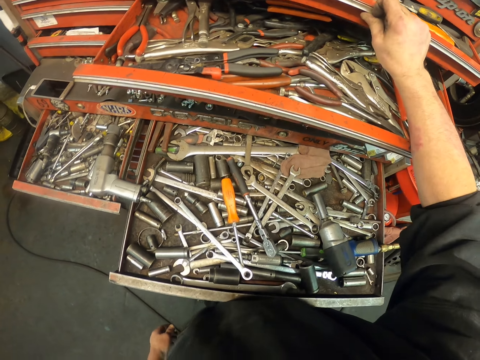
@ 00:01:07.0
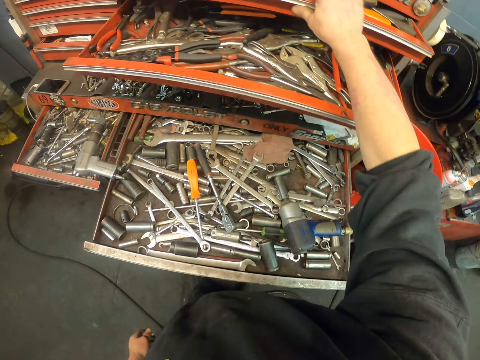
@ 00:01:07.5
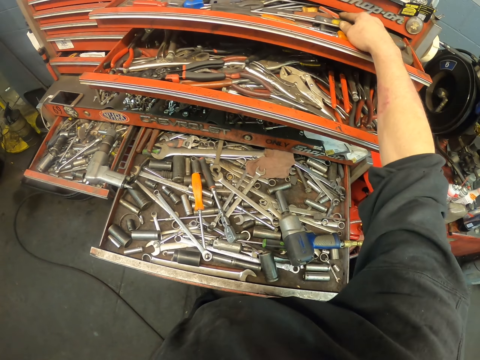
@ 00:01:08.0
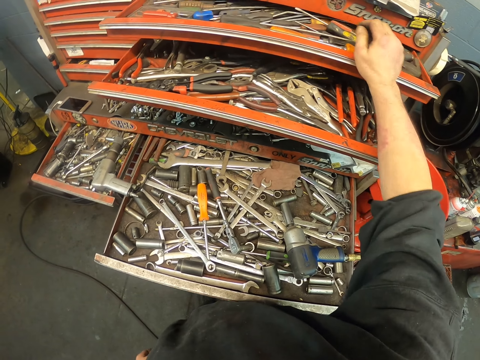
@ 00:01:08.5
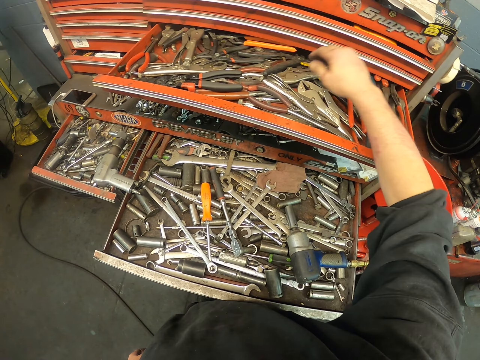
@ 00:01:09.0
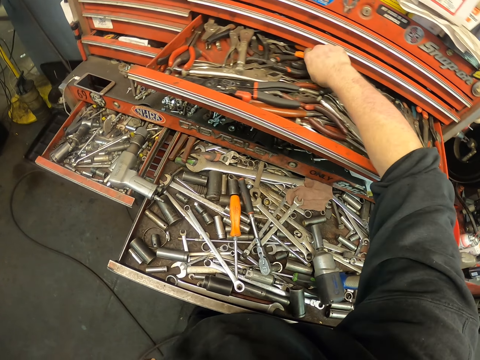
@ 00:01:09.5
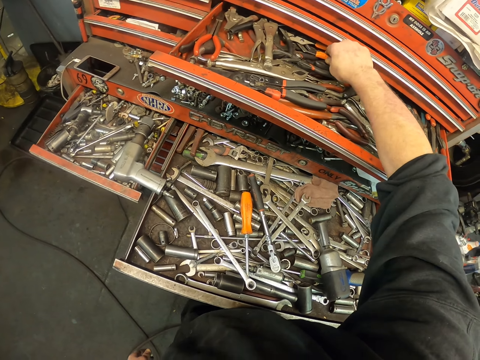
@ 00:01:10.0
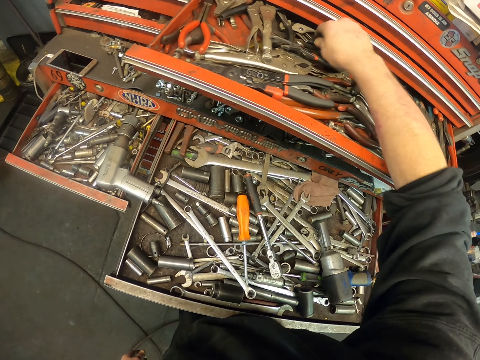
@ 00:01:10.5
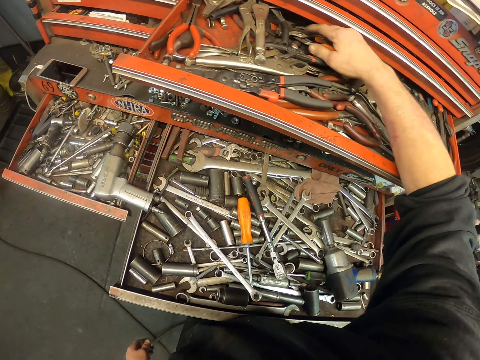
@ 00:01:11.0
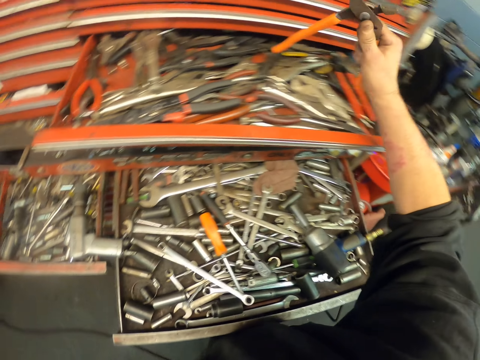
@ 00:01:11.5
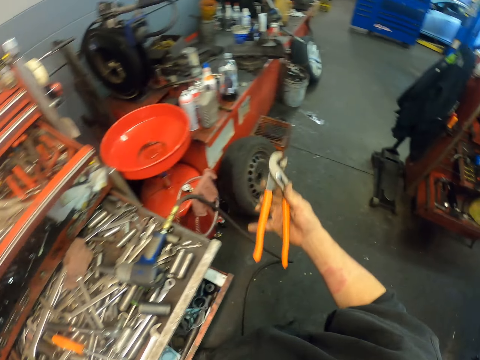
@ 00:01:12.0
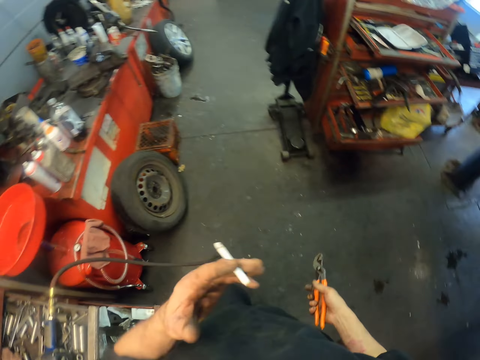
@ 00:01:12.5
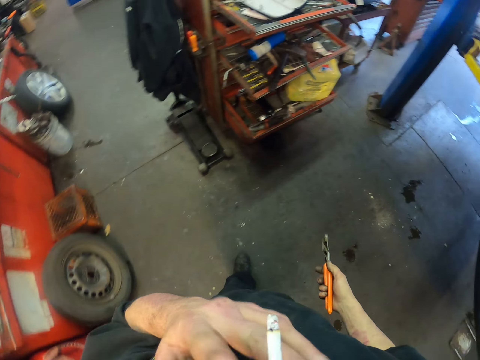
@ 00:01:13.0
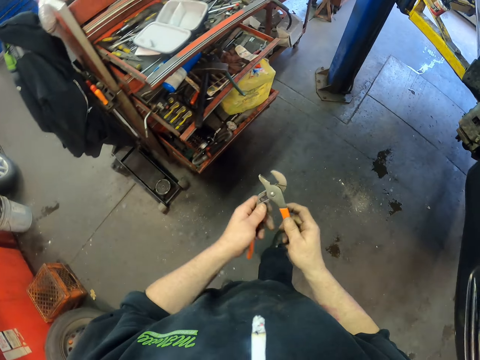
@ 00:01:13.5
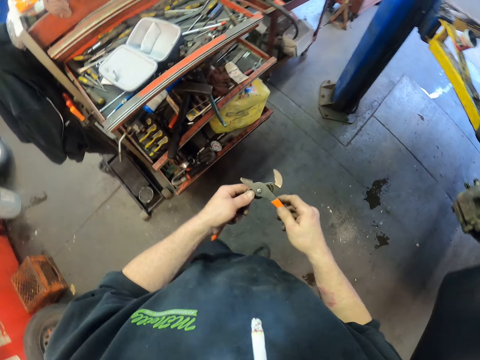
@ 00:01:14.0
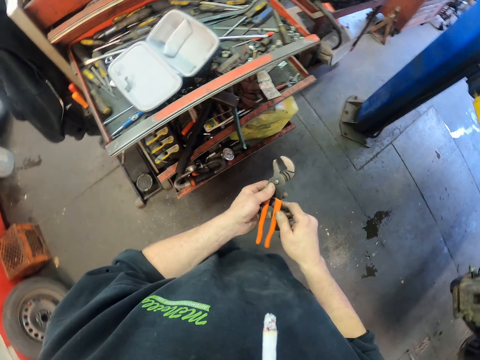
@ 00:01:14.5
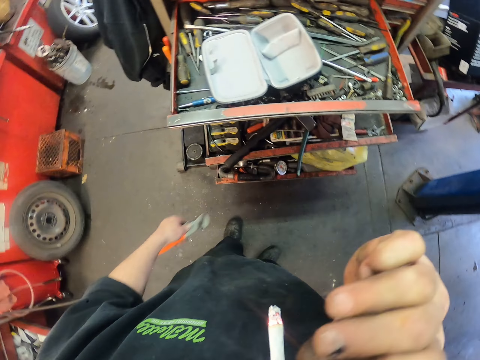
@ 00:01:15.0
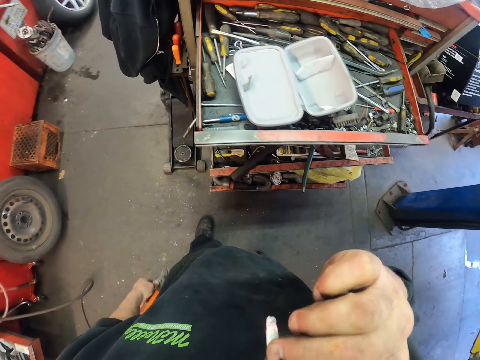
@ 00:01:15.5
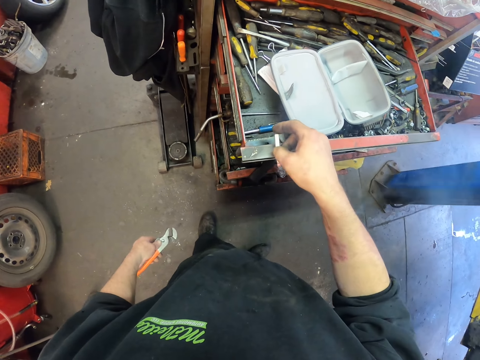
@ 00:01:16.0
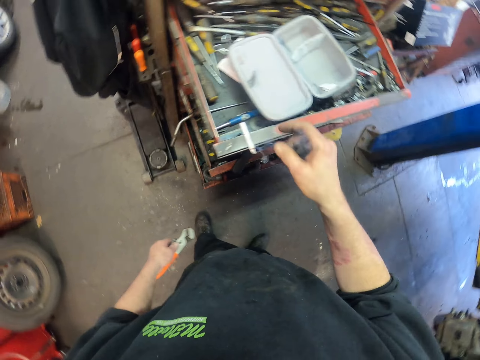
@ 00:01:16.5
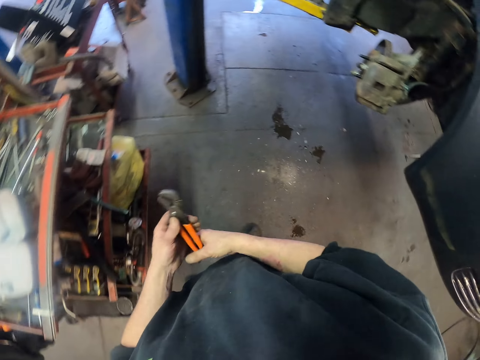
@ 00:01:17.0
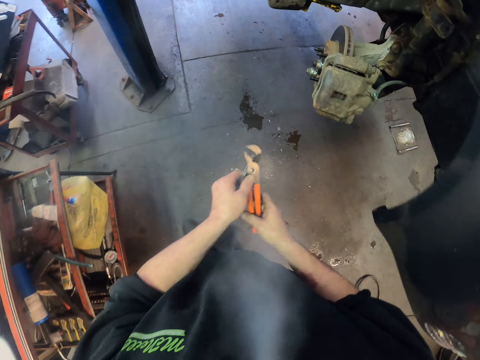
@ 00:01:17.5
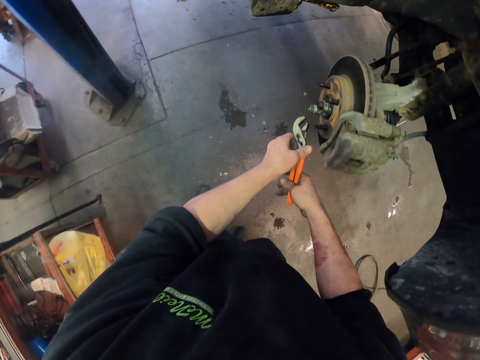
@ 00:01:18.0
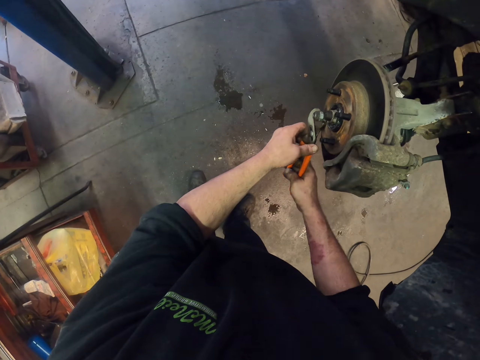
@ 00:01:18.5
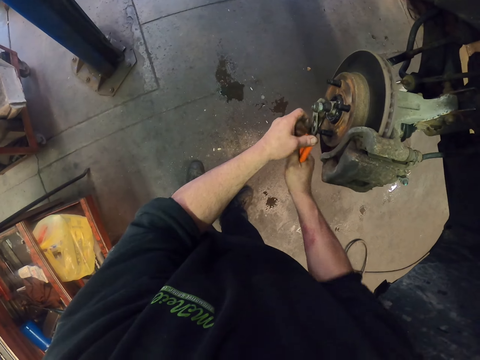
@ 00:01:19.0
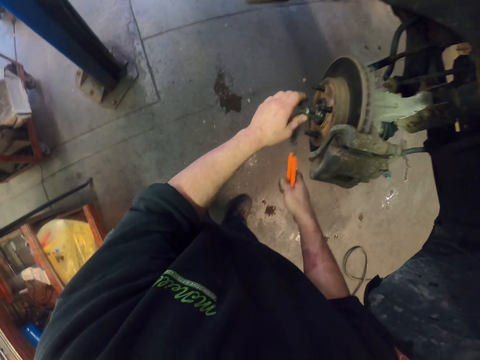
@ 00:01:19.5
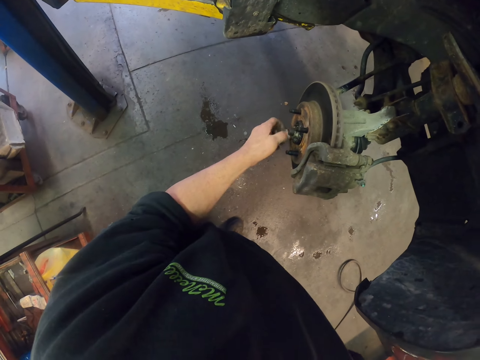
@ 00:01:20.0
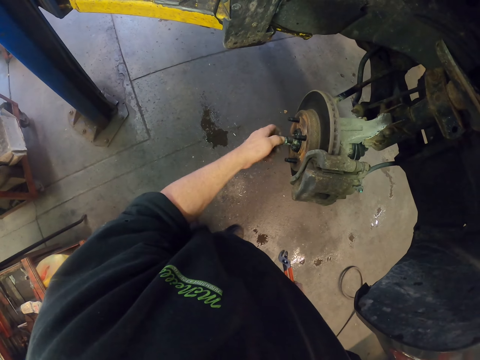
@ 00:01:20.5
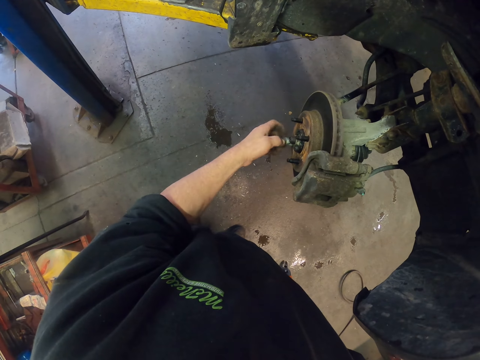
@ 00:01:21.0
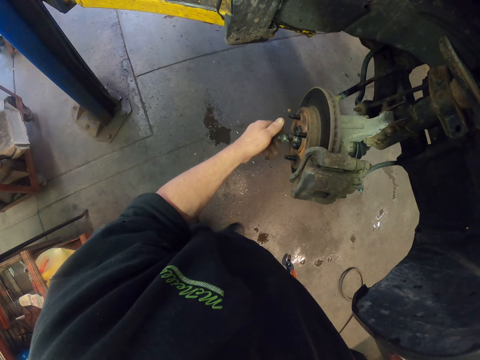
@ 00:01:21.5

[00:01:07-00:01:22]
The camera wearer touches tools in the tool box. They close the tool box. They pick pliers from the tool box. They smoke the cigarette. They put the cigarette on the tool box. They adjust a bolt on the car body.

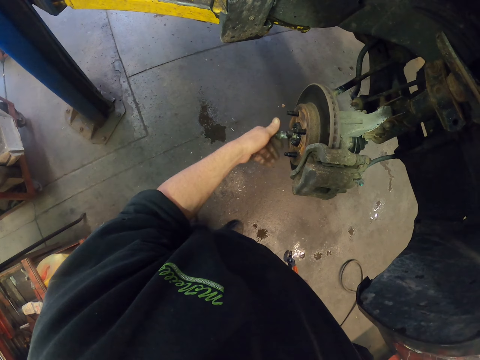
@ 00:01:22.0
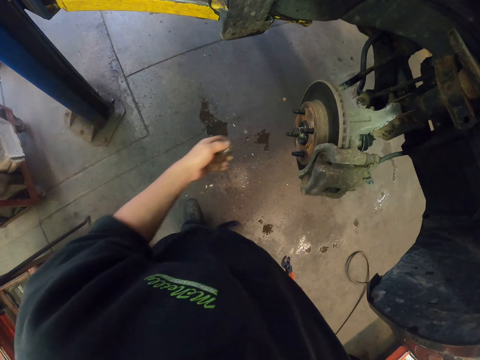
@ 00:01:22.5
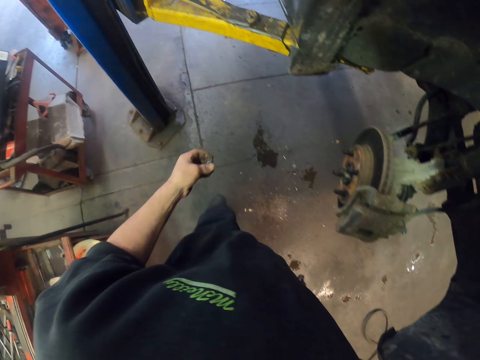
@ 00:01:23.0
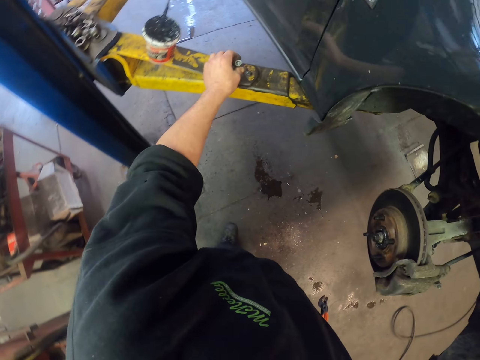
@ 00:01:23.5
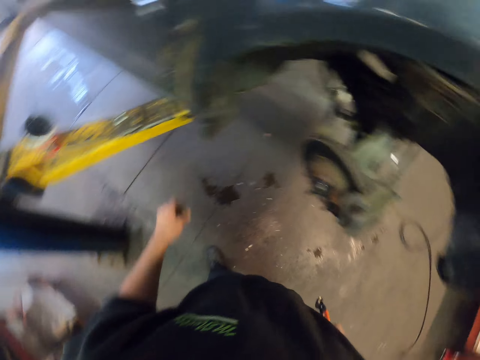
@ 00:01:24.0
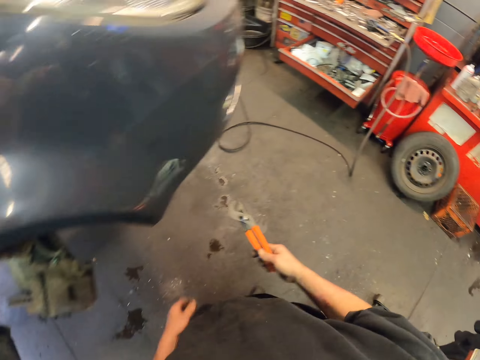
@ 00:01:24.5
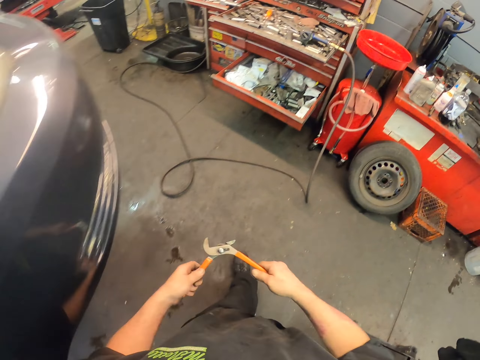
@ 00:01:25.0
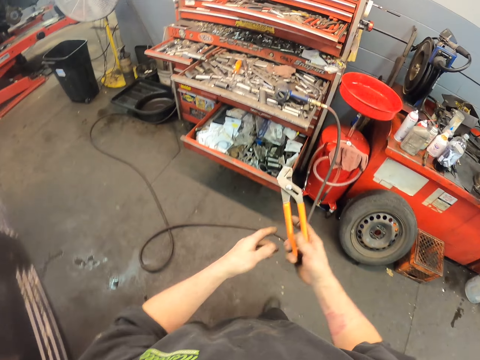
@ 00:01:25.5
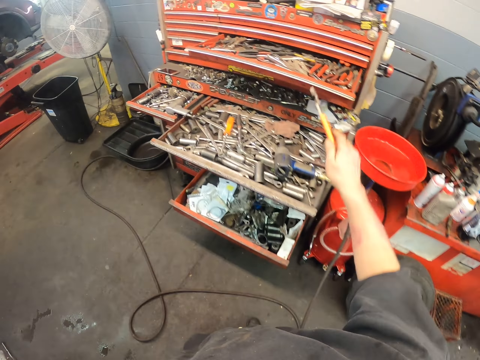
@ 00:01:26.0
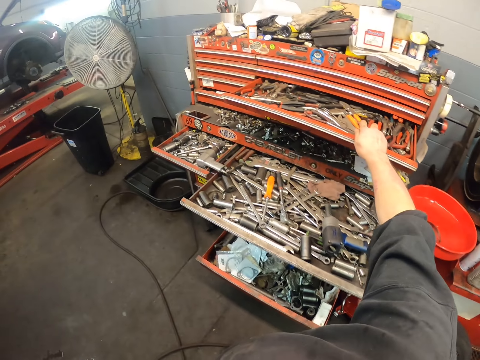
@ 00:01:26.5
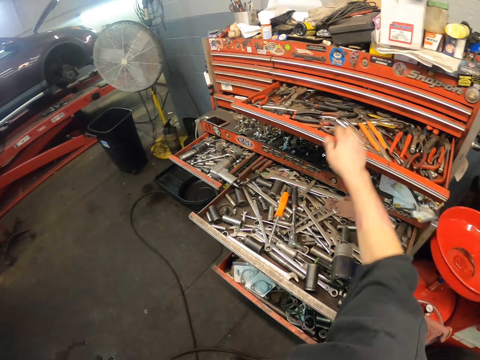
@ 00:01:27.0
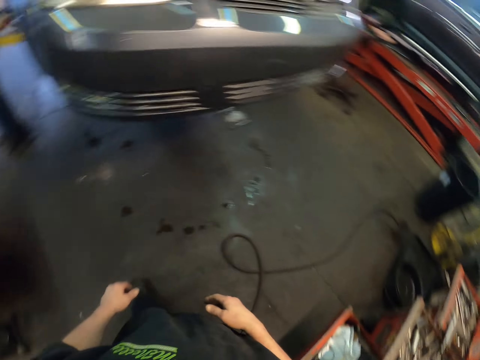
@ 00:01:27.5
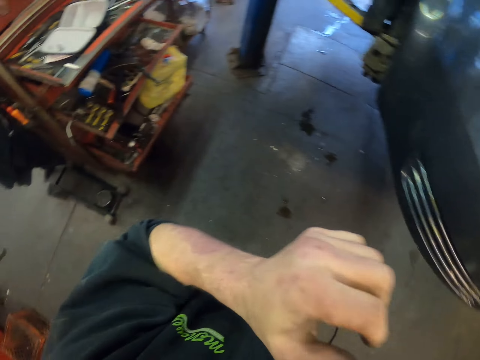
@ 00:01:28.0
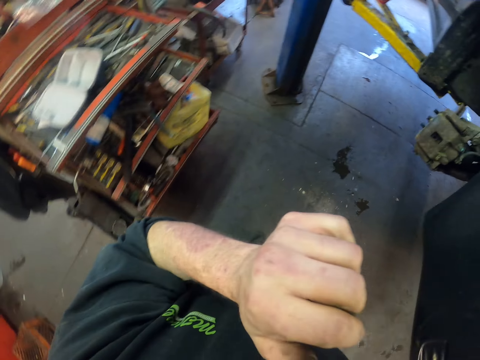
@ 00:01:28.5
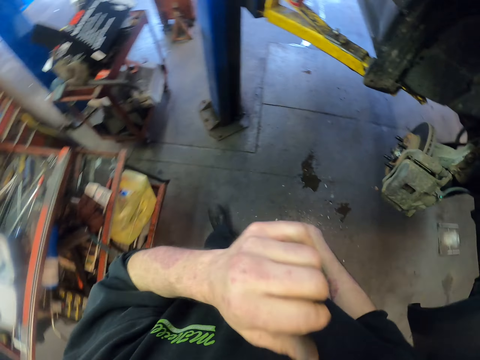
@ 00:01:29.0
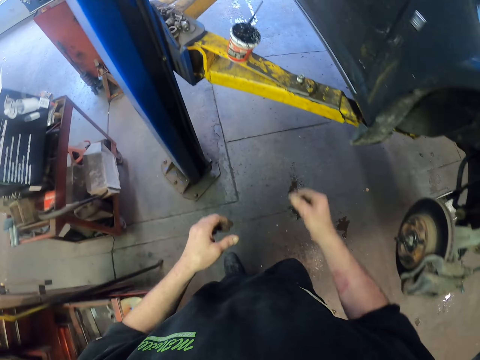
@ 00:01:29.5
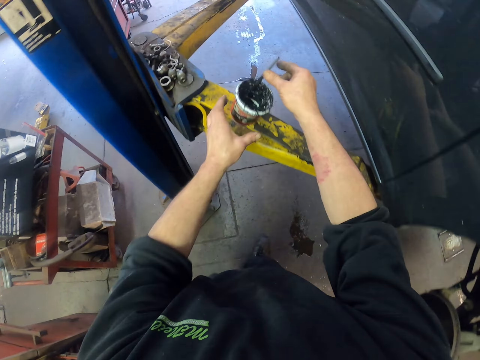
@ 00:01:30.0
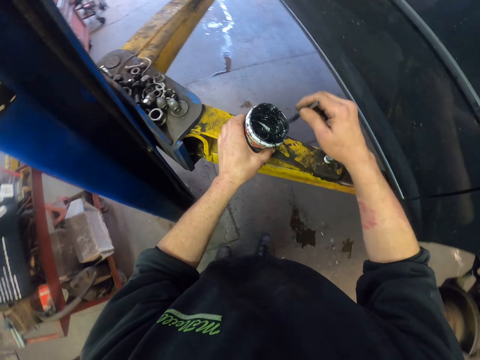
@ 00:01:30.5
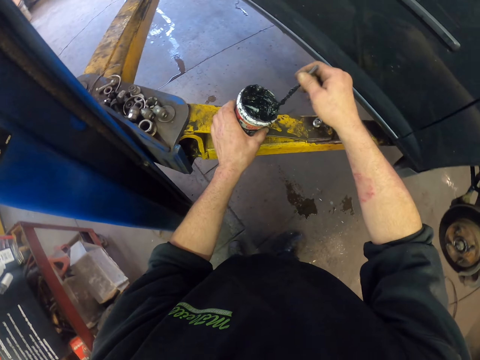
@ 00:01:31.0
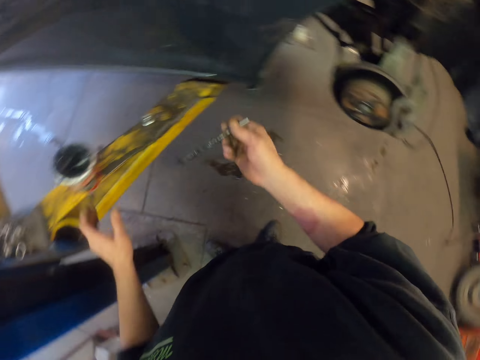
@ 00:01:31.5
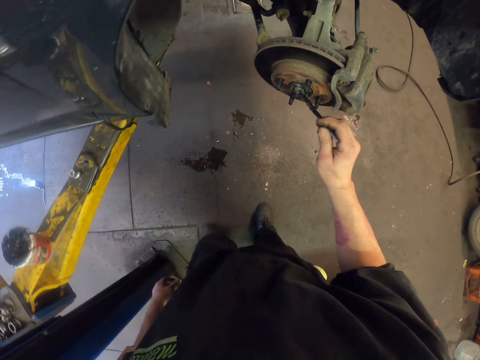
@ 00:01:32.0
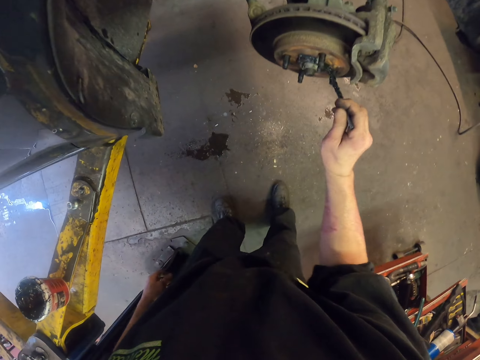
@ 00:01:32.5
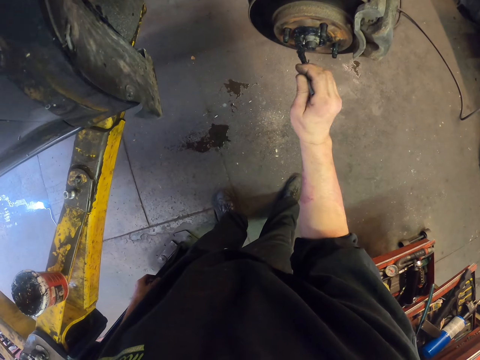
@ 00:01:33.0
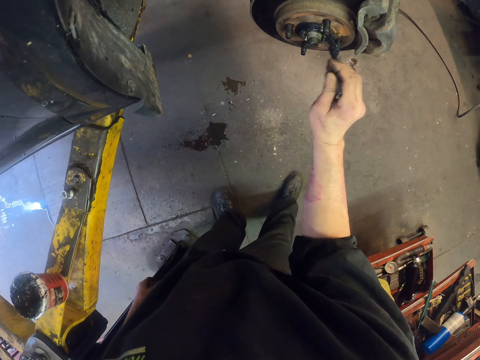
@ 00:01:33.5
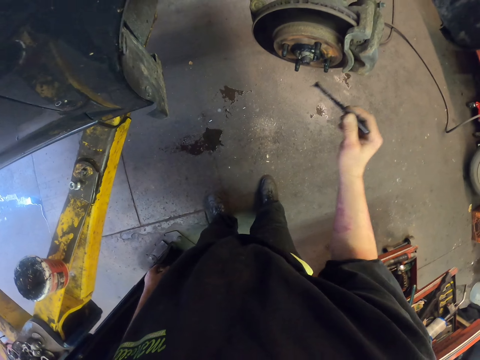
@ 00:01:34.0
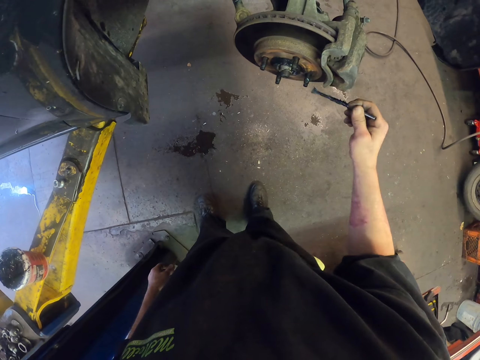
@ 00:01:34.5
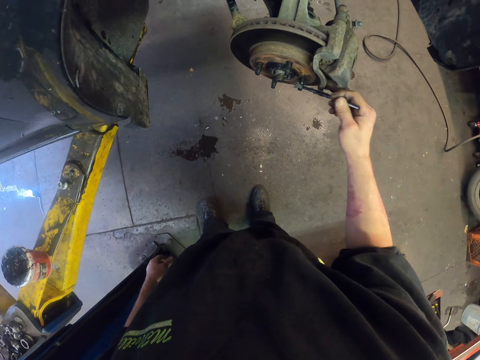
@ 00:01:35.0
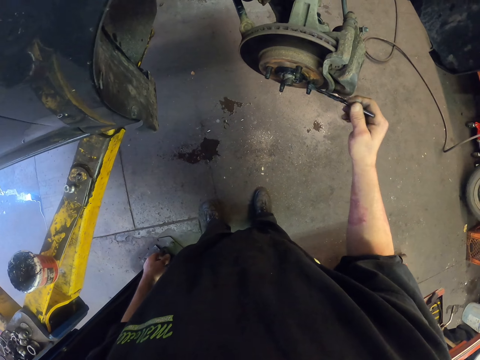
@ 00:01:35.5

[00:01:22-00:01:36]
The camera wearer puts a bolt on the stand. They hold the pliers. They walk. They put the pliers on the tool box. They itch their face. They raise their hand up. They dip a brush in the oil. They touch the oil. They apply the oil on the bolts.
